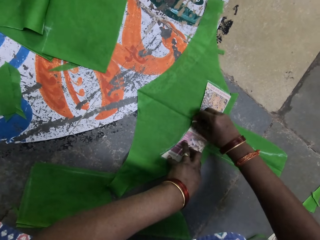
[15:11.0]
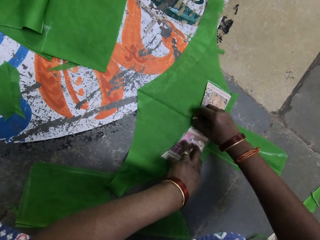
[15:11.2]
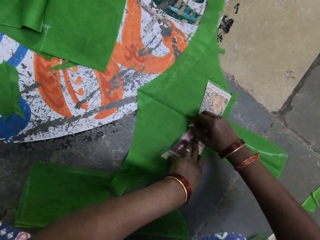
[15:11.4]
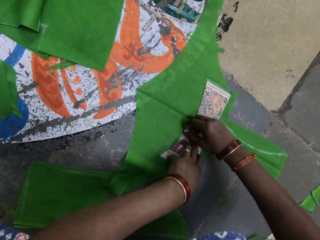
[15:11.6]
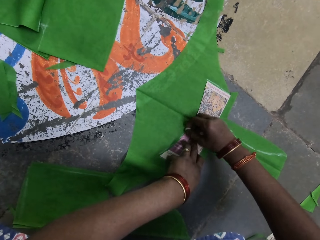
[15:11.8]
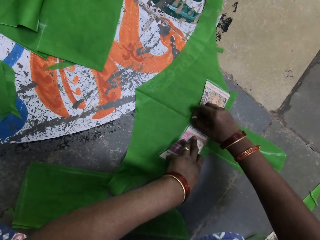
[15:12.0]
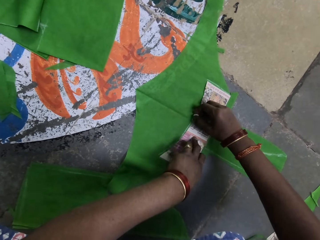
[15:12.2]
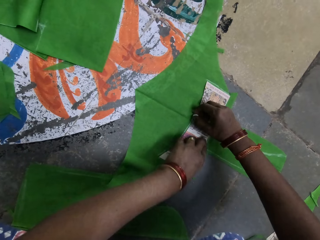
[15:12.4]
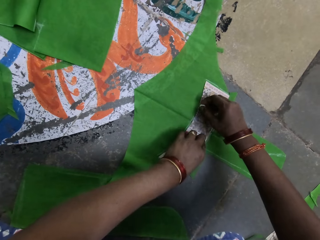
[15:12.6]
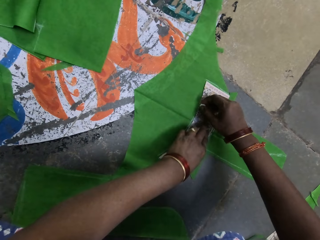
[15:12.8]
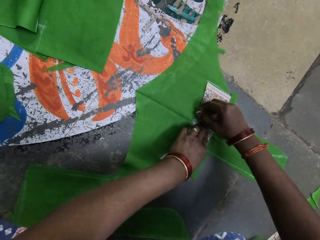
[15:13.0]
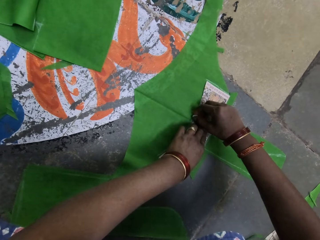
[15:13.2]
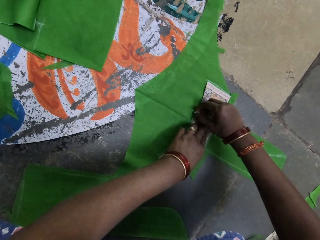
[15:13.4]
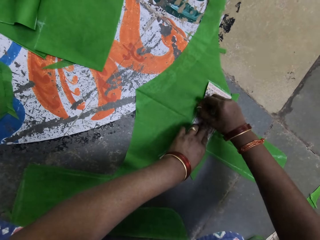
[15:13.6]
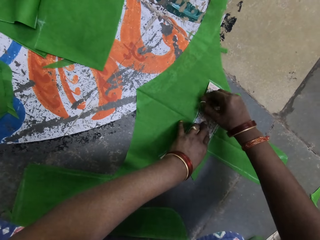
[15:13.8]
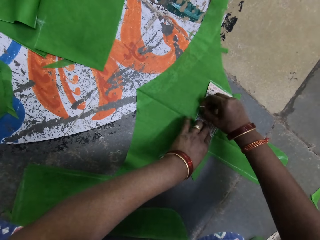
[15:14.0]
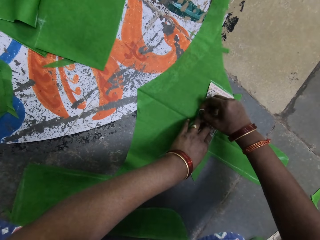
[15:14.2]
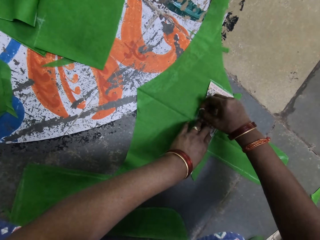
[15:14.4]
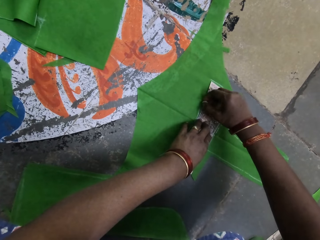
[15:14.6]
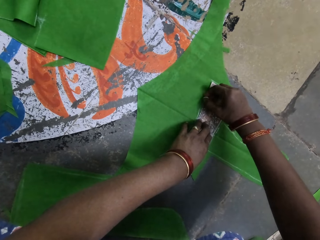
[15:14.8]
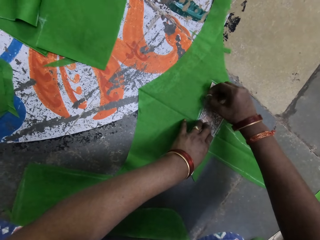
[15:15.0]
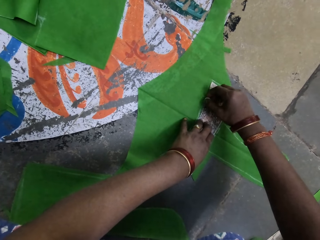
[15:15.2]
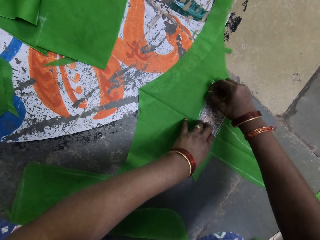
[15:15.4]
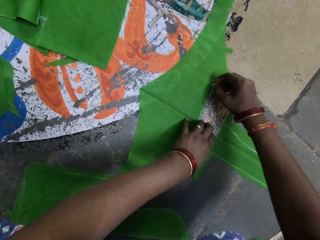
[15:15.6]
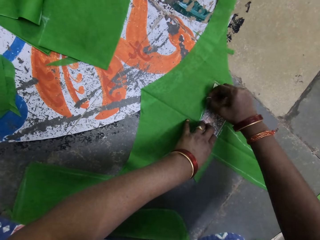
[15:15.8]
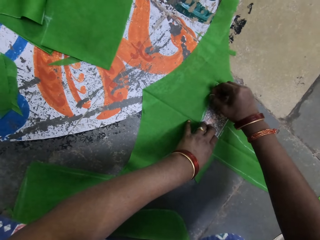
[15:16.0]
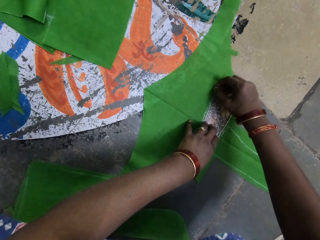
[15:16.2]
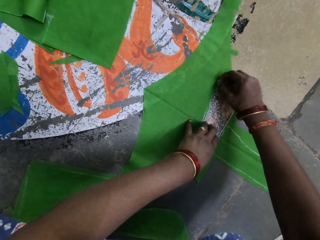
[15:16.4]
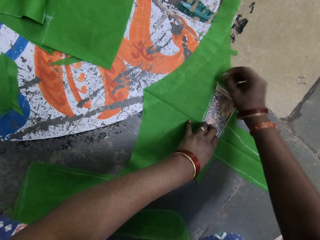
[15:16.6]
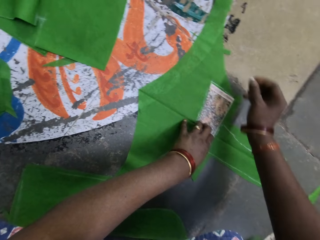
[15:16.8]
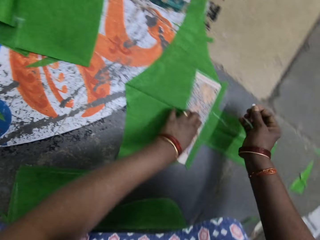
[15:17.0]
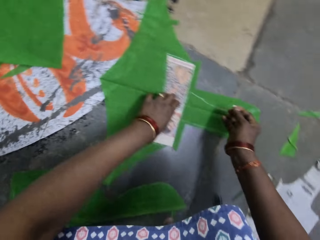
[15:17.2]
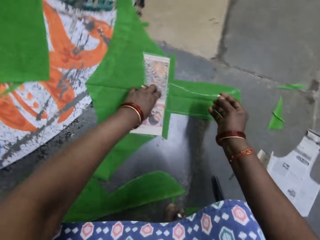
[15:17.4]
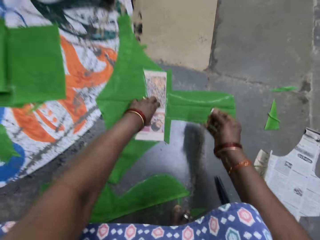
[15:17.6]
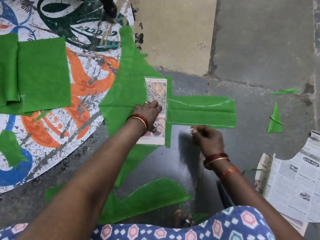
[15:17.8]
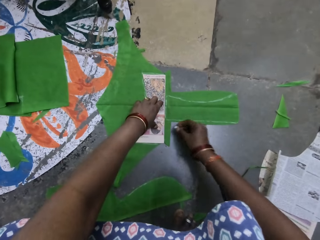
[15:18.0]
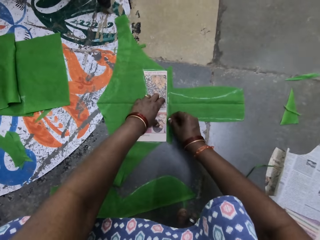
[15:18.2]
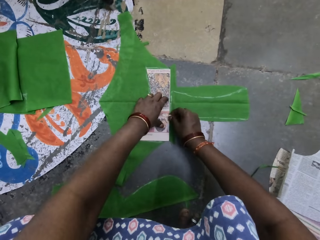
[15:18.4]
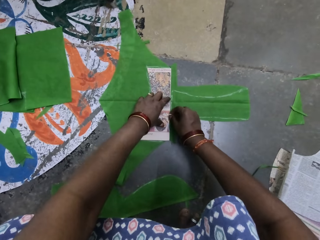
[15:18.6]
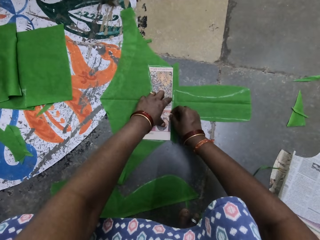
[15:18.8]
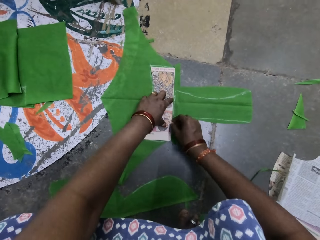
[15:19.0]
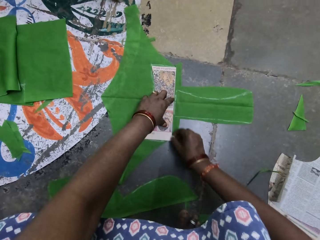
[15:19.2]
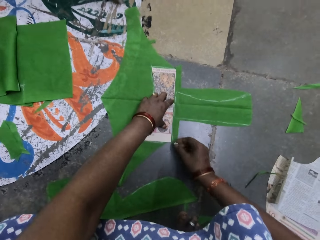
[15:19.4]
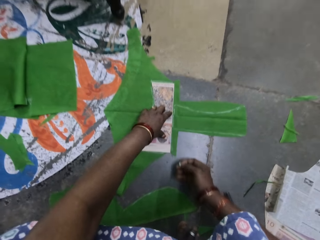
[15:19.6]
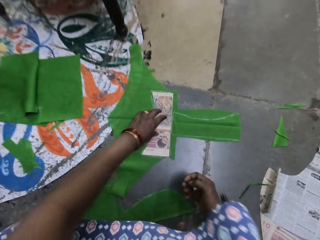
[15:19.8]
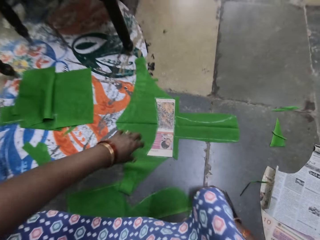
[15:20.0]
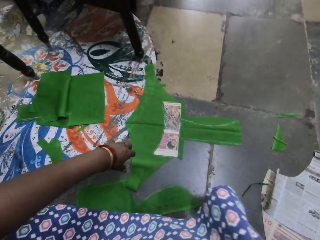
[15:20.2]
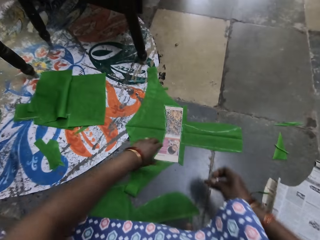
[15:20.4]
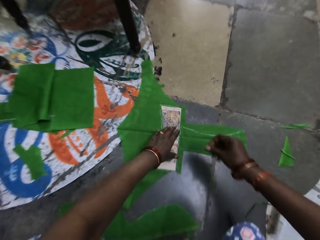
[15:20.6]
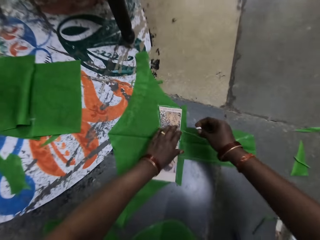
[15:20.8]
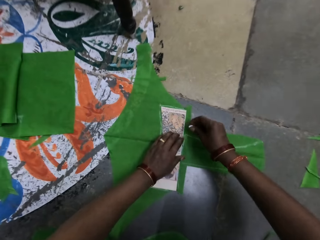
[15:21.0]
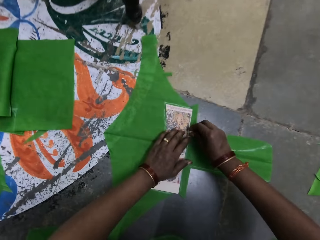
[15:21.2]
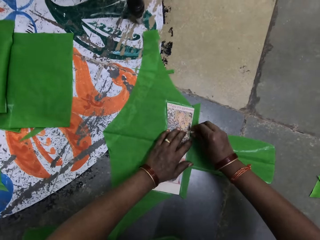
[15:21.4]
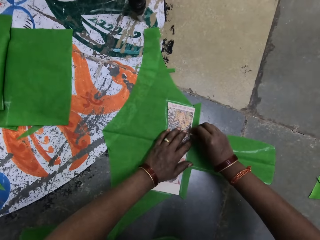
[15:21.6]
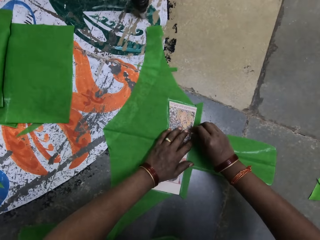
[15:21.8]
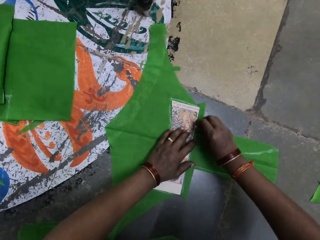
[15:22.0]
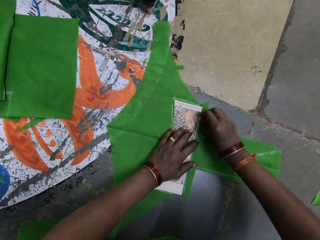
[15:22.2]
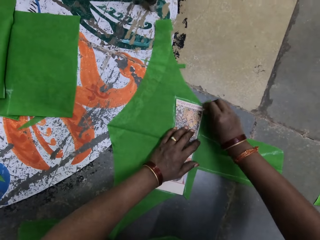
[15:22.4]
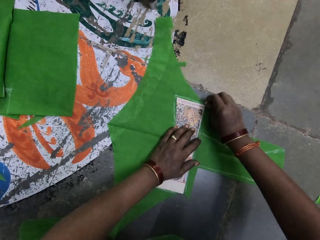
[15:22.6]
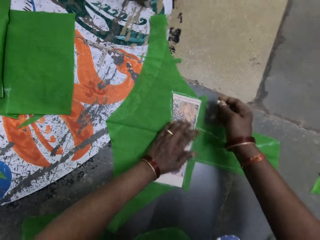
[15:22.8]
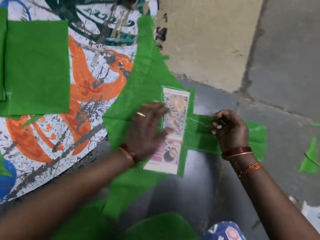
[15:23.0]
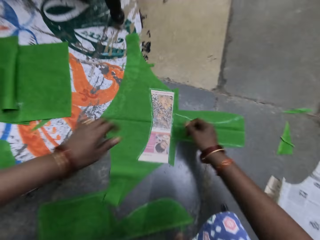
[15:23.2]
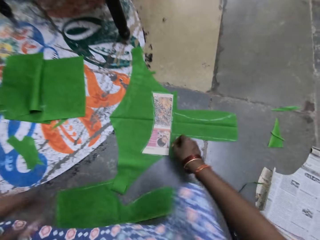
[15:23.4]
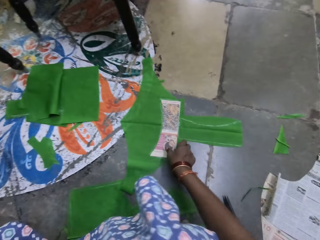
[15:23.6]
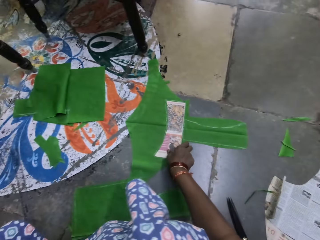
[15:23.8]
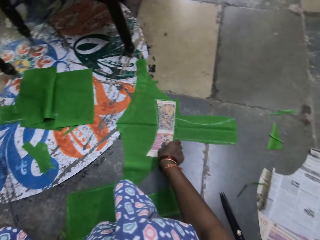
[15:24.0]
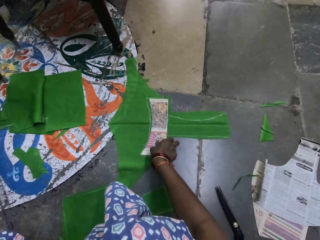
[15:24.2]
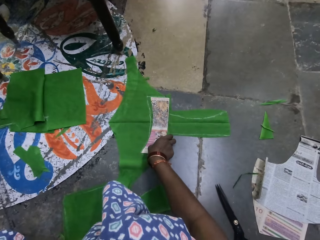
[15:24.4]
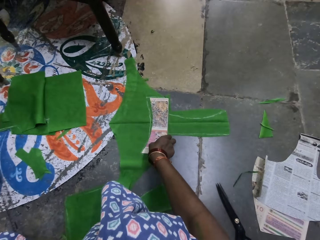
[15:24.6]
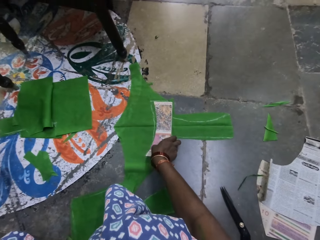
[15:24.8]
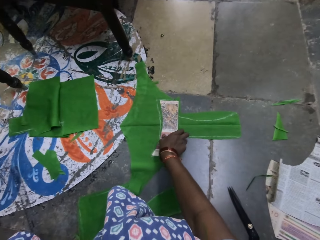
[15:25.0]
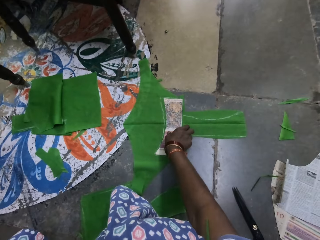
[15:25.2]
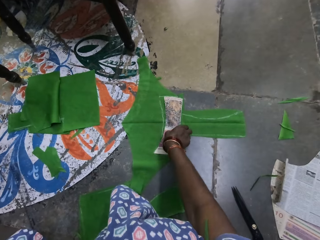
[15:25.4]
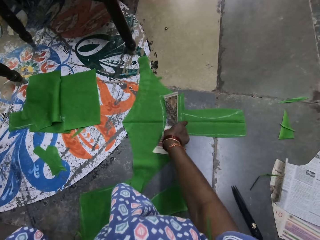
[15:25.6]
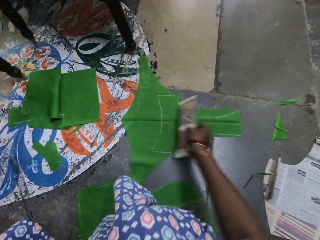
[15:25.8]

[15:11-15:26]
The camera wearer adjusts posture. They mark the cloth piece with chalk.

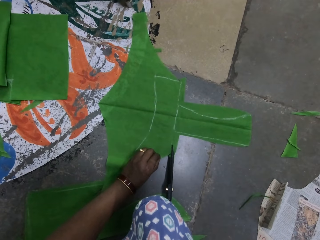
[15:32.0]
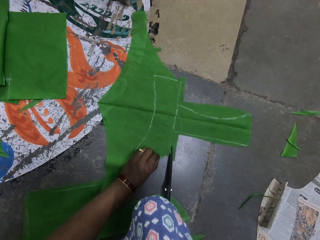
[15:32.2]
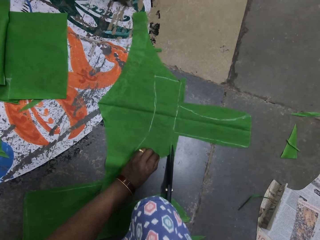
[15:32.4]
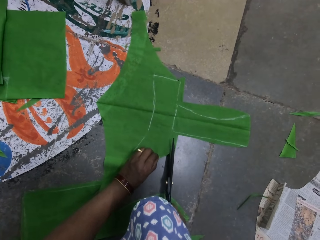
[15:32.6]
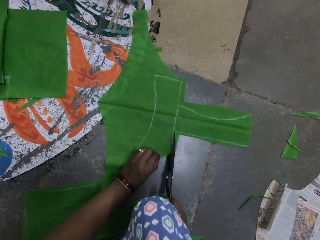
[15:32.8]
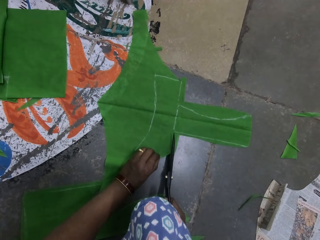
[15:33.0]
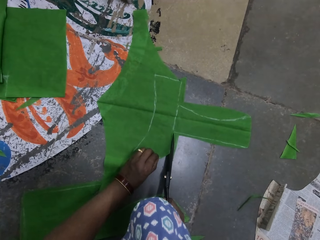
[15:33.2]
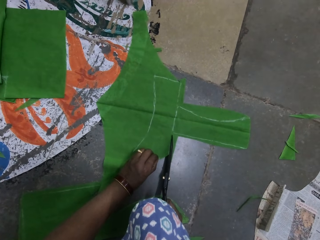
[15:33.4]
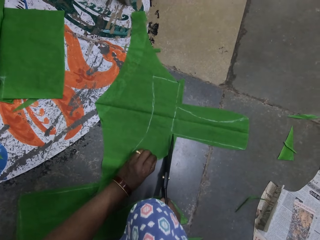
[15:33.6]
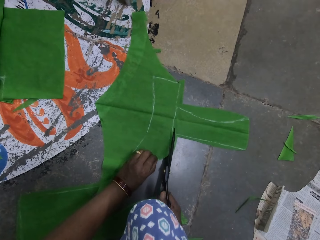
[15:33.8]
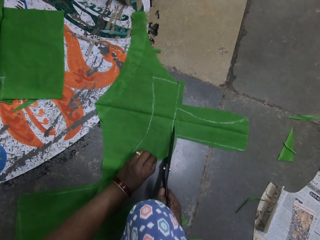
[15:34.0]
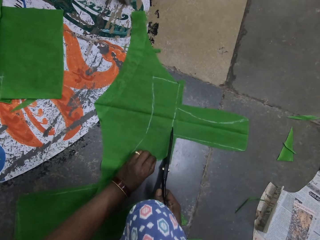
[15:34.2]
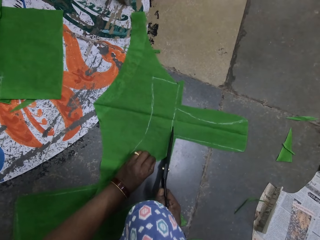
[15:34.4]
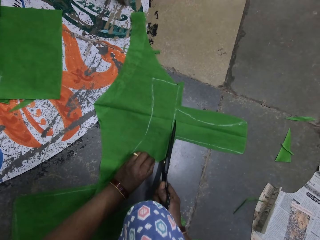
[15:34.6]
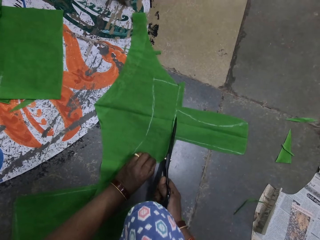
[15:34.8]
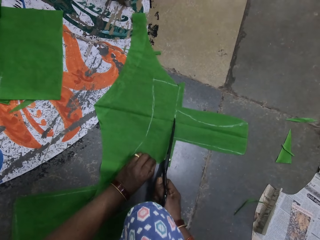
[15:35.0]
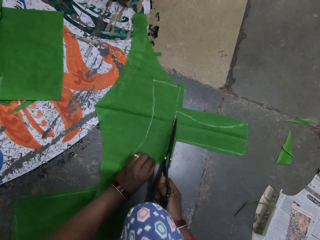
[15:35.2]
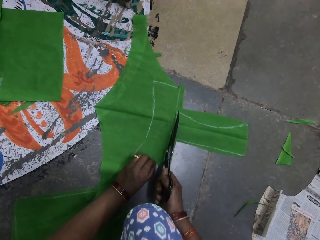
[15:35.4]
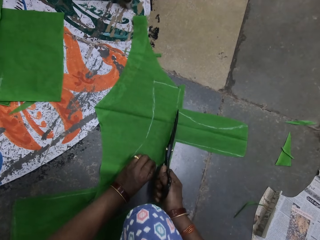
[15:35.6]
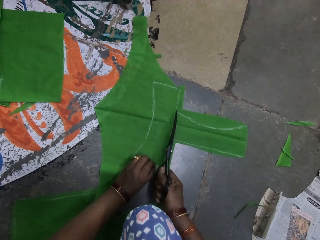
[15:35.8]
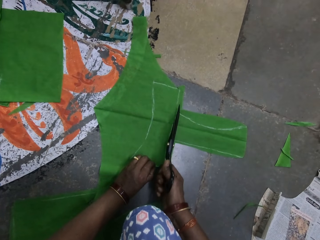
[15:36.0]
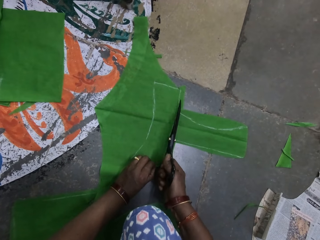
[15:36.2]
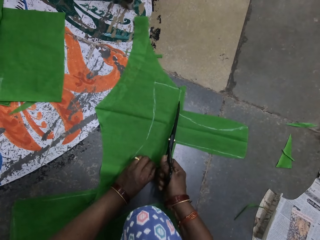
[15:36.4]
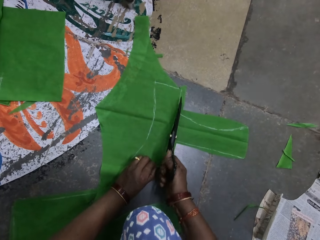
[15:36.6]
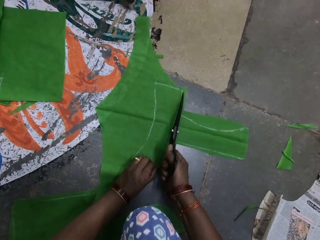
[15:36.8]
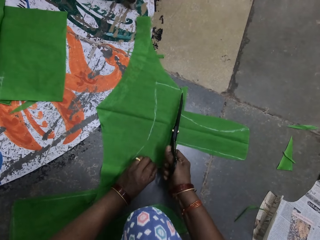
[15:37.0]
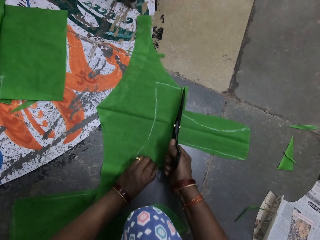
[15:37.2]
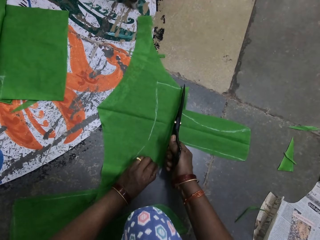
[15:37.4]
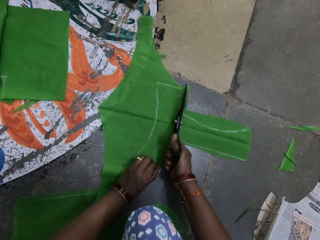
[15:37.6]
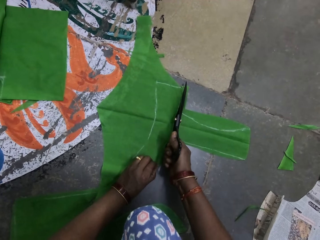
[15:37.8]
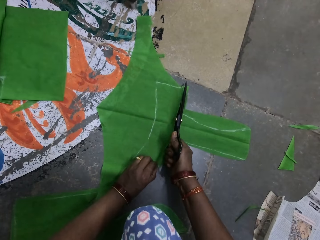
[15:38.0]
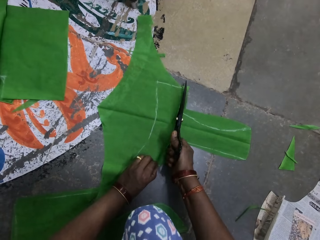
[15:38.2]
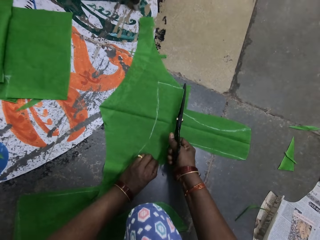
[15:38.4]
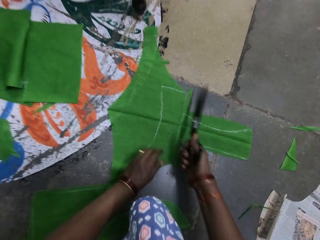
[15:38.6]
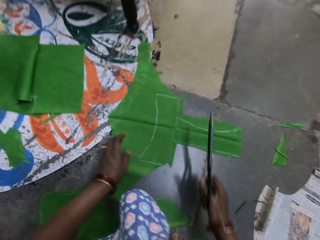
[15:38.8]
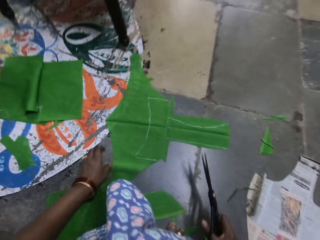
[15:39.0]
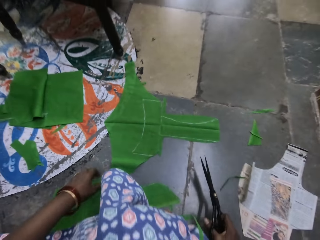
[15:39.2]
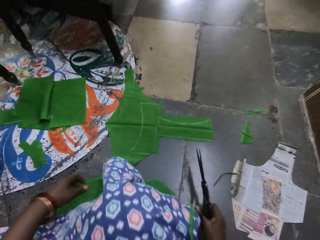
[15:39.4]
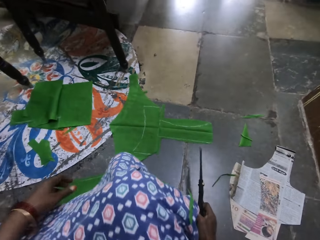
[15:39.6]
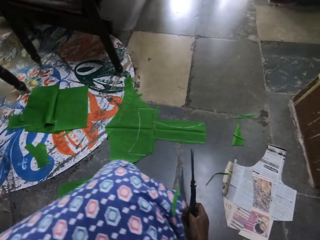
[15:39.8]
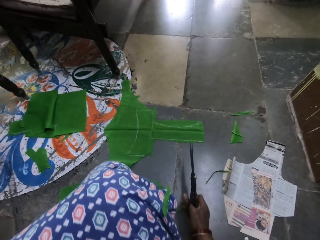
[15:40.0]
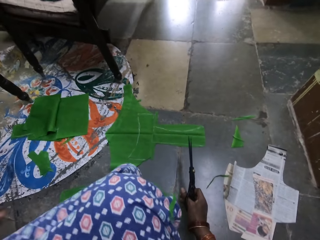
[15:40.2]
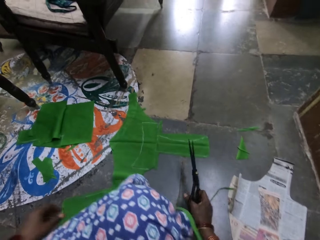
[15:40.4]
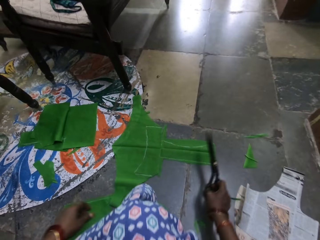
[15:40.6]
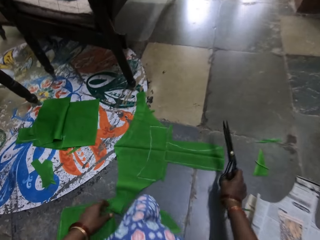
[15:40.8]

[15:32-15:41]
The camera wearer cuts the silk fiber with the scissors with his right hand. He adjusts posture.
